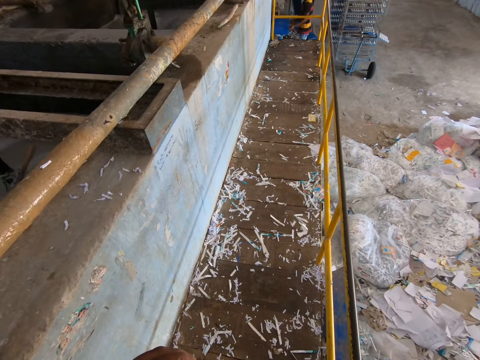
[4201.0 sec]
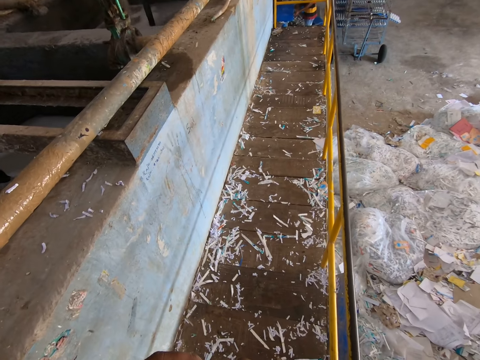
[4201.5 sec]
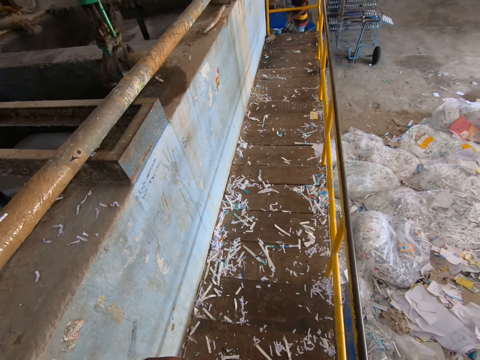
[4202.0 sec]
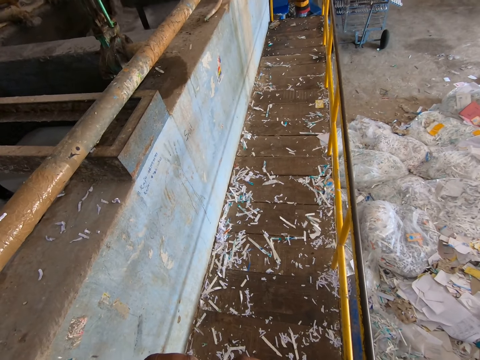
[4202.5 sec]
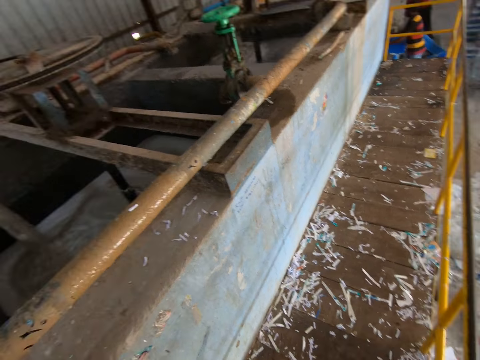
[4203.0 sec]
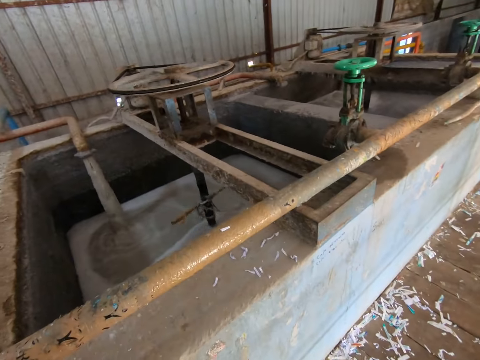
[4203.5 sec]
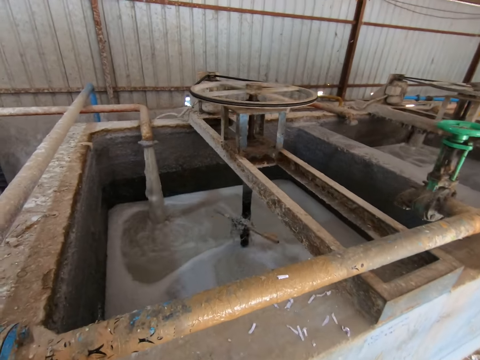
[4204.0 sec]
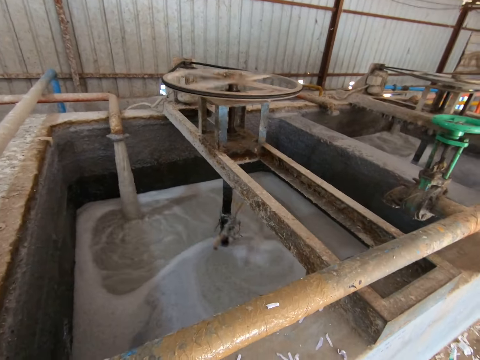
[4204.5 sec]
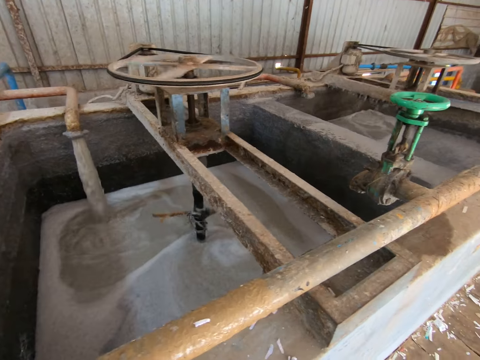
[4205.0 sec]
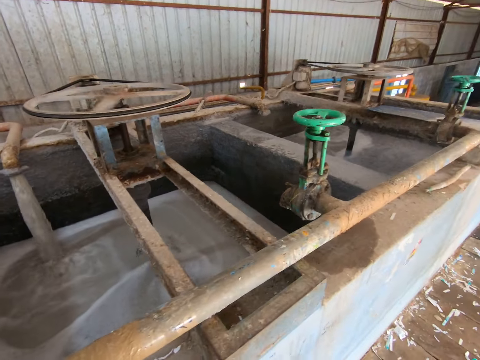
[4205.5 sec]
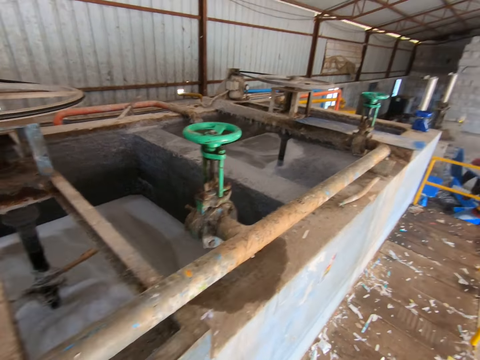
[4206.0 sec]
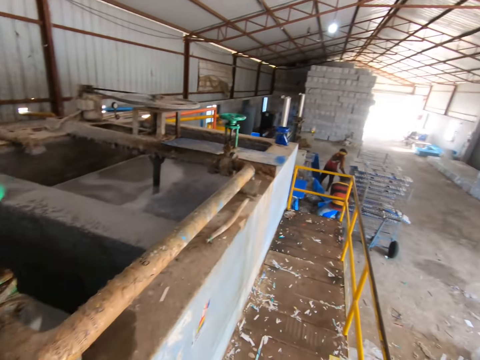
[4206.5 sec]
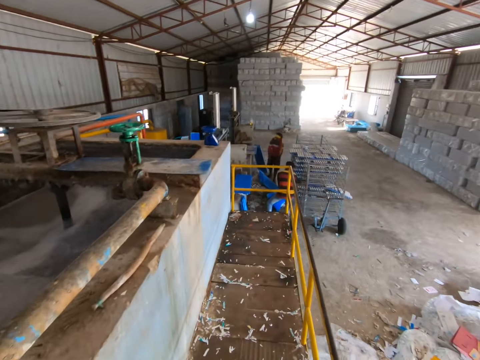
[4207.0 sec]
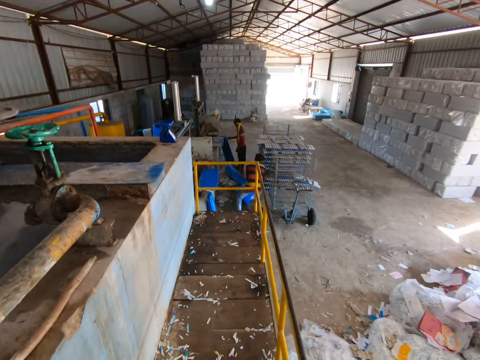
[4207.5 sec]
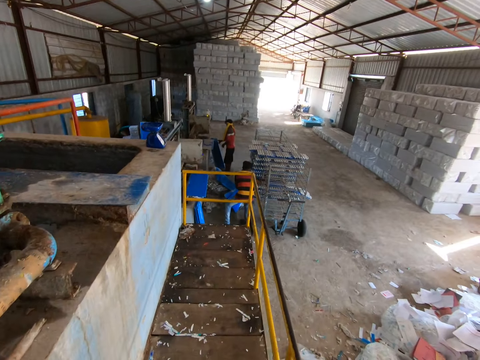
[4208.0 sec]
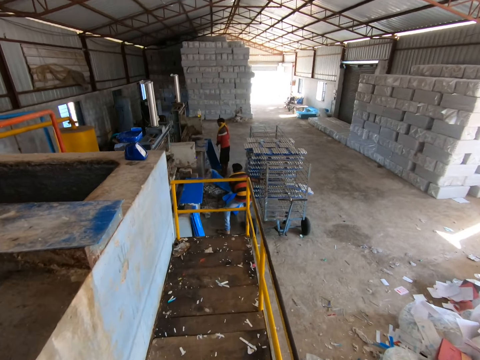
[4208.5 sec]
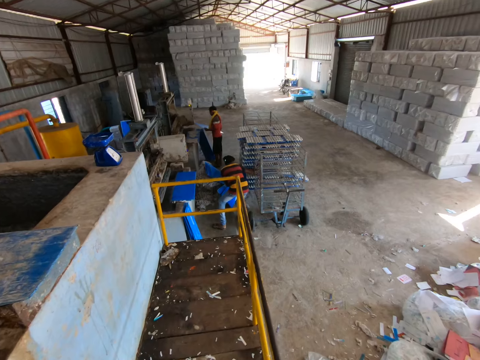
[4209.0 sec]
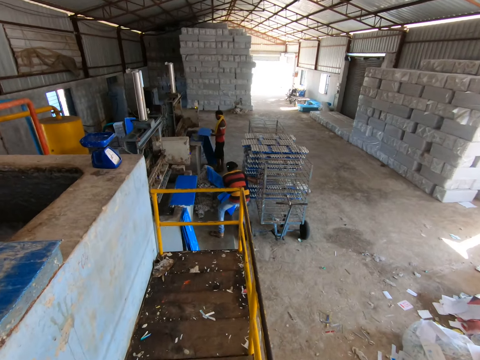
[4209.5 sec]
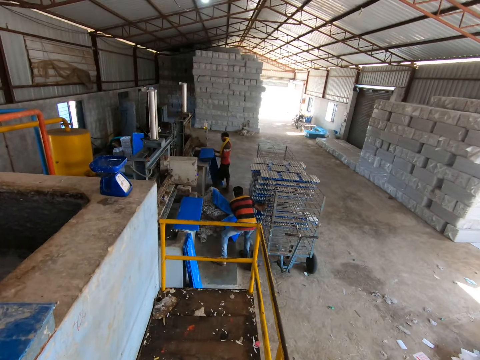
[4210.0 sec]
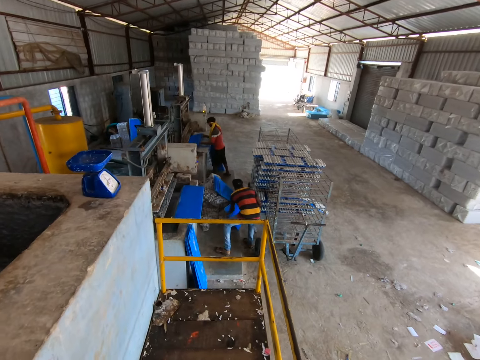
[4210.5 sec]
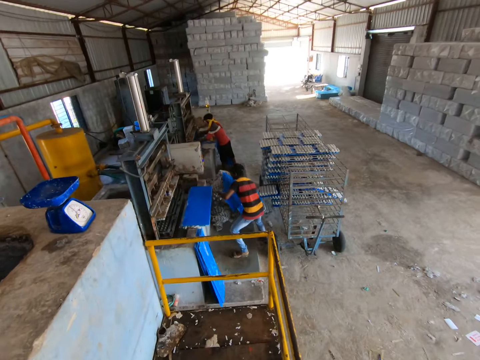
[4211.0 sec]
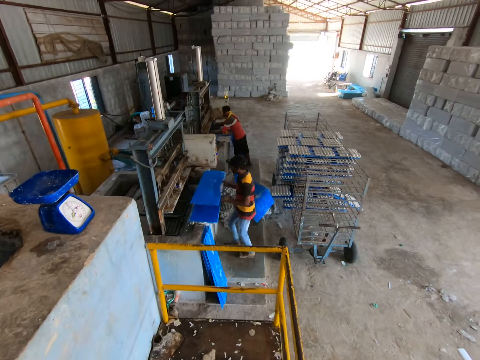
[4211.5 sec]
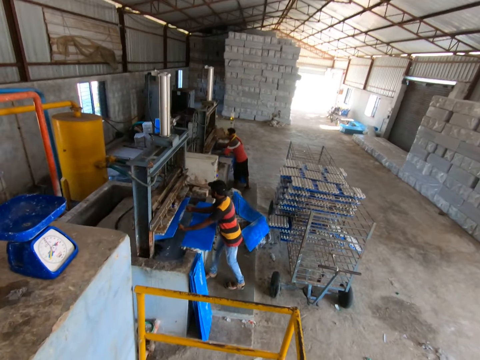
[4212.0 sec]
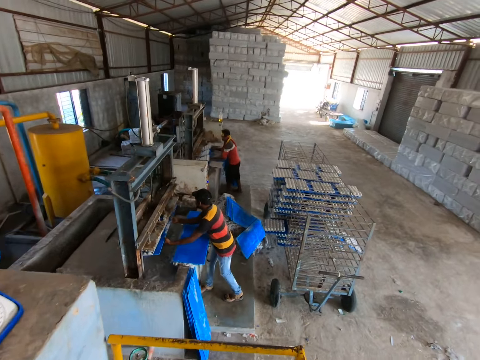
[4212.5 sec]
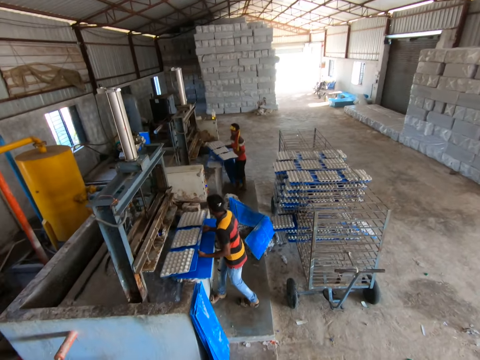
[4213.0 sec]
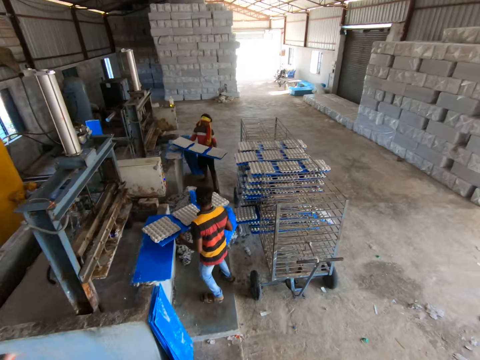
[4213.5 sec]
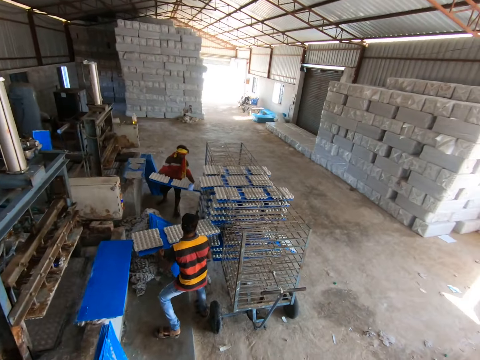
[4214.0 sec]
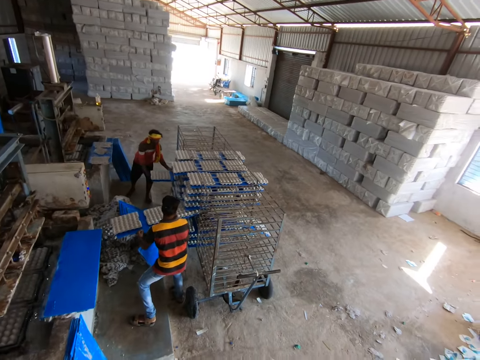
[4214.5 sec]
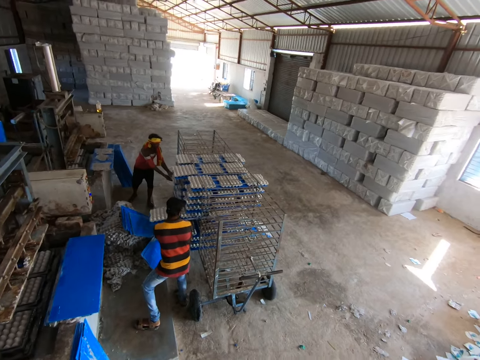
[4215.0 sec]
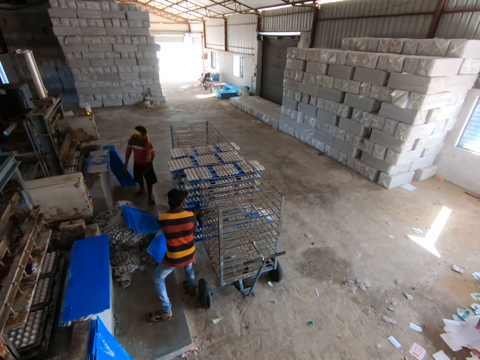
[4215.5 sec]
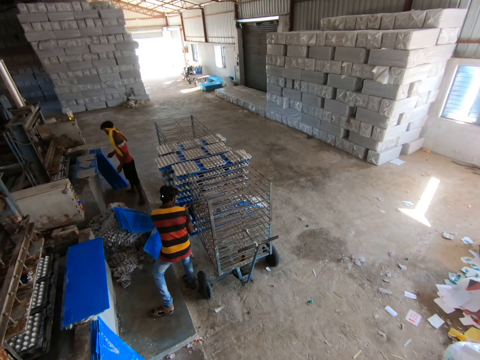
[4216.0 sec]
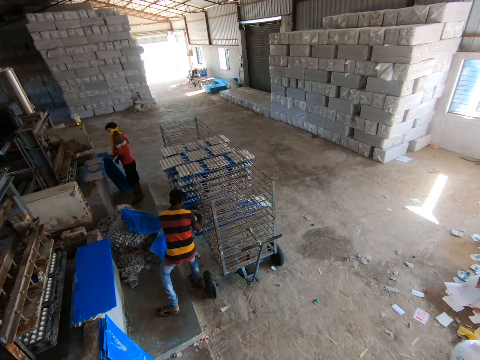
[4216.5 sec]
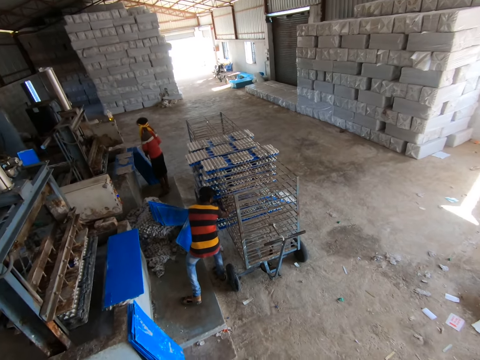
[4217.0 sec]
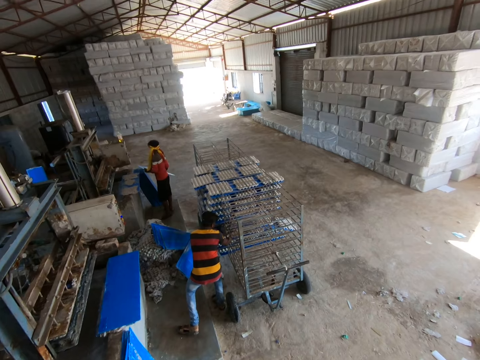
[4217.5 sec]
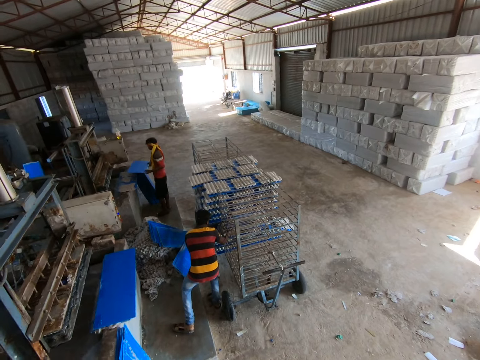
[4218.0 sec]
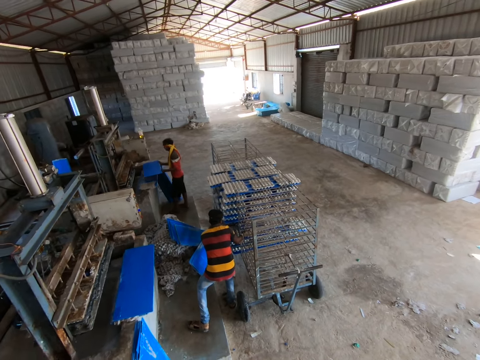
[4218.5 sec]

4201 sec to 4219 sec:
The camera wearer looks around. They walk. A man picks up a plastic tray from the floor with both hands. The man collects egg trays from the egg tray forming machine with the plastic tray in his hands. Another man picks up a plastic tray from the floor with both hands. The other man collects egg trays from the egg tray forming machine with the plastic tray in his hands. The first man removes the plastic tray of egg trays from the egg tray forming machine with both hands. The other man removes the plastic tray of egg trays from the egg tray forming machine with both hands. The first man places the plastic tray of egg trays in the tray rack with his hands. The other man places the plastic tray of egg trays in the tray rack with his hands. The camera wearer interacts. The first man picks up a plastic tray from the floor with both hands.

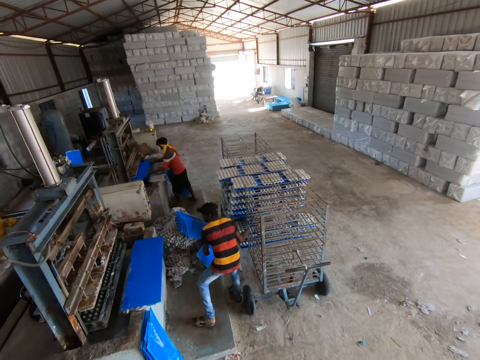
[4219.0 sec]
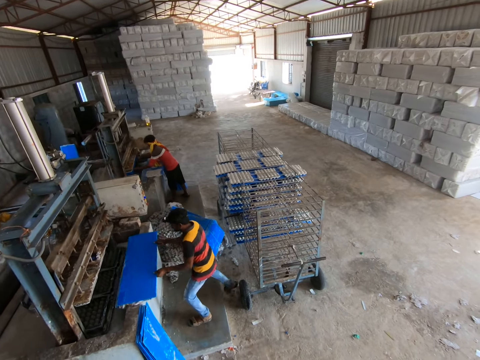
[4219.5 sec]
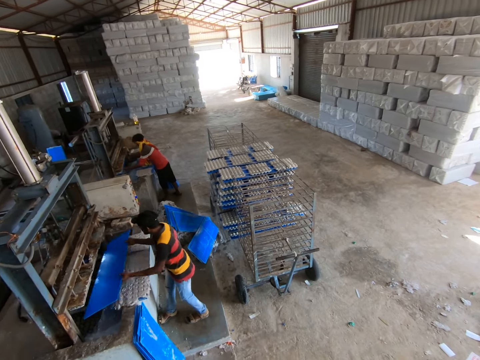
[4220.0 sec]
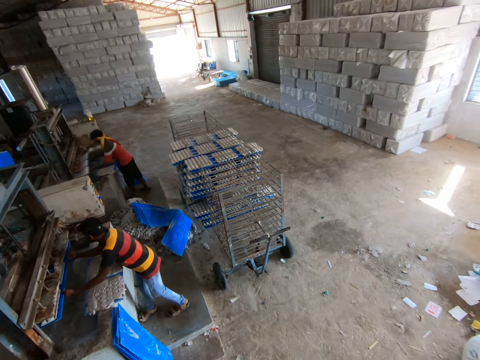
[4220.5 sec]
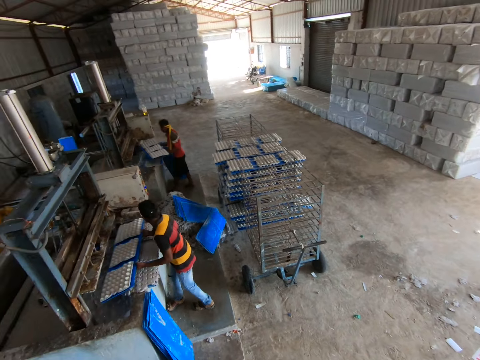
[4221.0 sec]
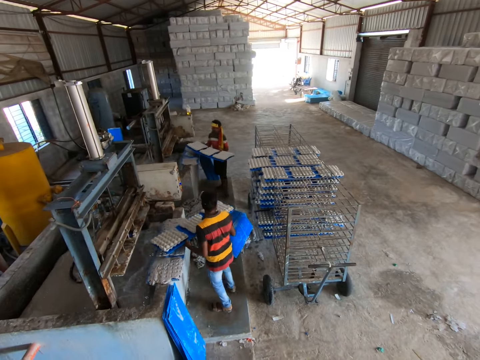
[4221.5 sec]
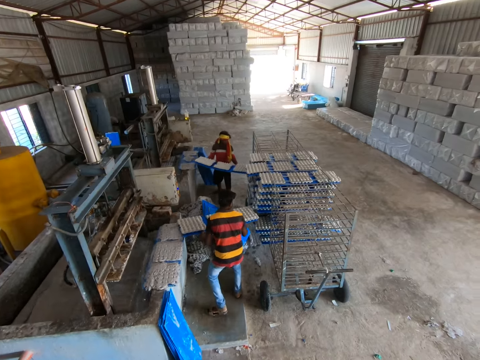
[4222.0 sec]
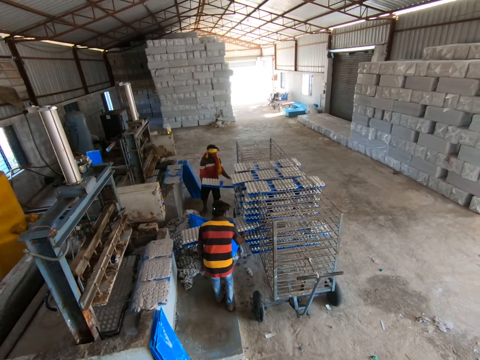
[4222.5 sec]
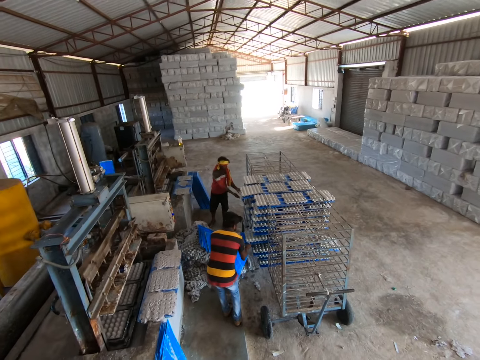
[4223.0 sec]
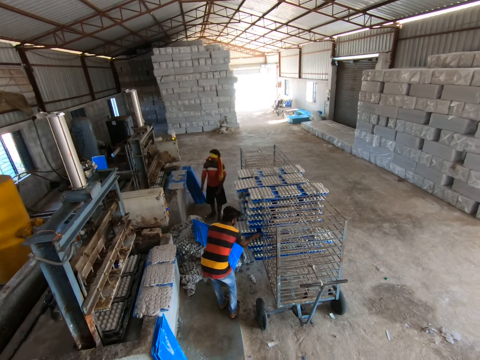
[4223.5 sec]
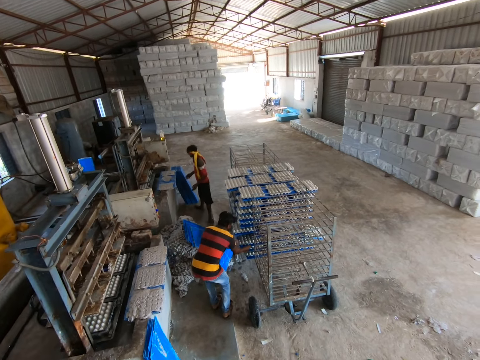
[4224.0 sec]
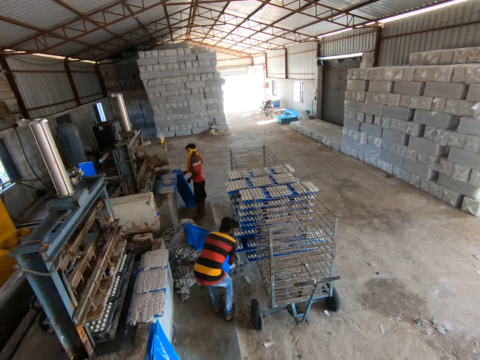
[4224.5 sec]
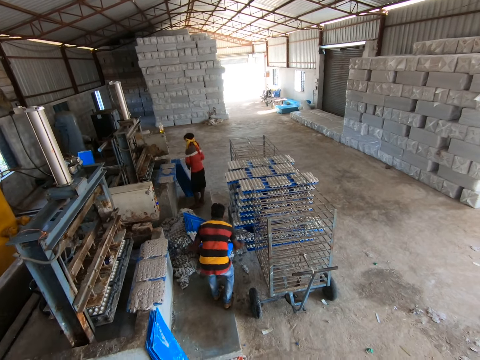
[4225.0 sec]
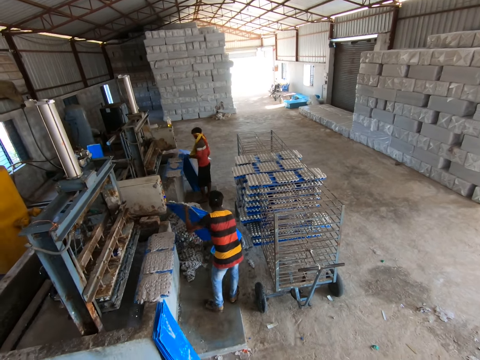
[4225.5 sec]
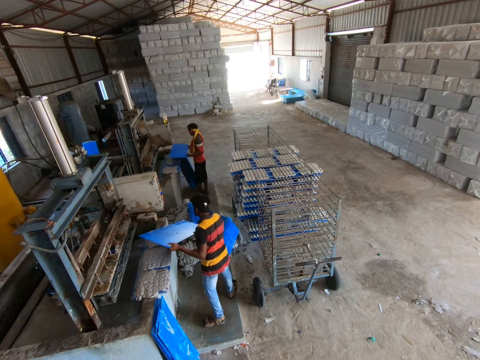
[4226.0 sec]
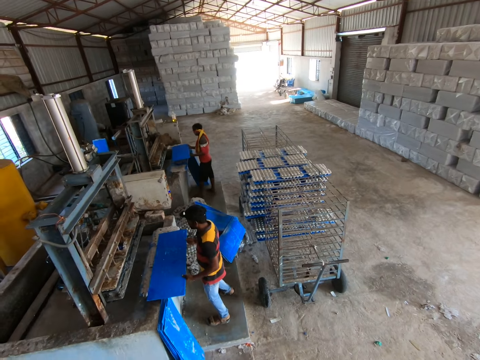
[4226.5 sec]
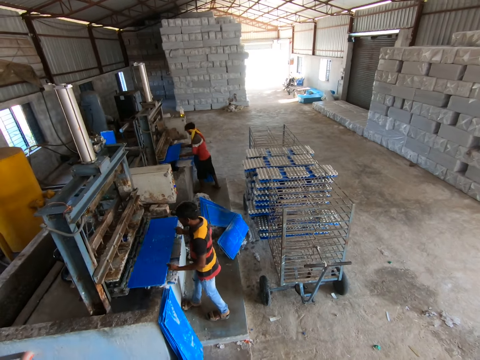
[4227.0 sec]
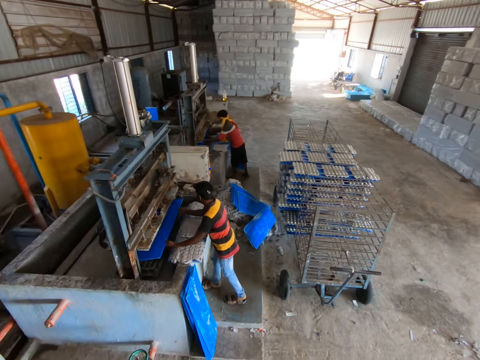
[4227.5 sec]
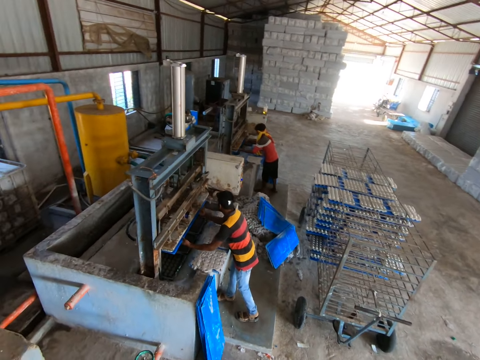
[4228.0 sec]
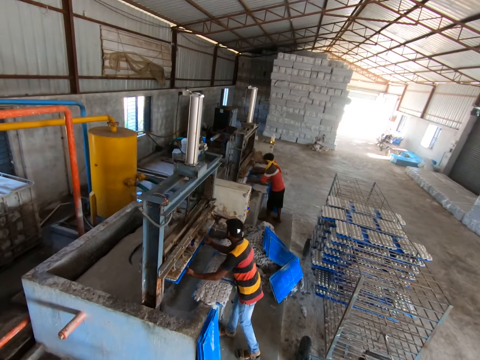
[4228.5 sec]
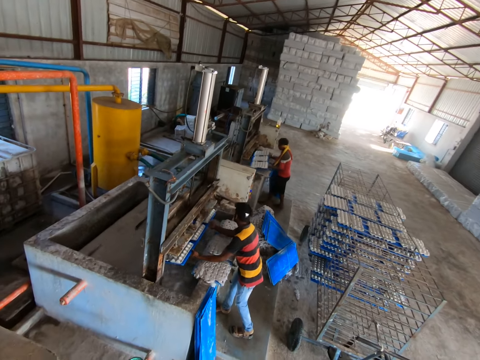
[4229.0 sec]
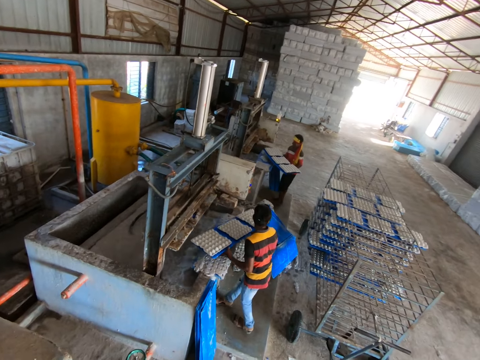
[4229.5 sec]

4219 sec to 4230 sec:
A man collects egg trays from the egg tray forming machine with the plastic tray in his hands. Another man picks up the plastic tray from the fence with both hands. The other man collects egg trays from the egg tray forming machine with the plastic tray in his hands. The camera wearer looks around. The first man removes the plastic tray of egg trays from the egg tray forming machine with both hands. The other man removes the plastic tray of egg trays from the egg tray forming machine with both hands. The other man places the plastic tray of egg trays in the tray rack with his hands. The first man places the plastic tray of egg trays in the tray rack with his hands. The other man removes a plastic tray of egg trays from the tray rack with both hands. The first man picks up a plastic tray from the floor with both hands. The other man pours the egg trays on the plastic tray on the floor with both hands. The first man collects egg trays from the egg tray forming machine with the plastic tray in his hands. The other man collects egg trays from the egg tray forming machine with the plastic tray in his hands. The first man removes the plastic tray of egg trays from the egg tray forming machine with both hands. The other man removes the plastic tray of egg trays from the egg tray forming machine with both hands.
